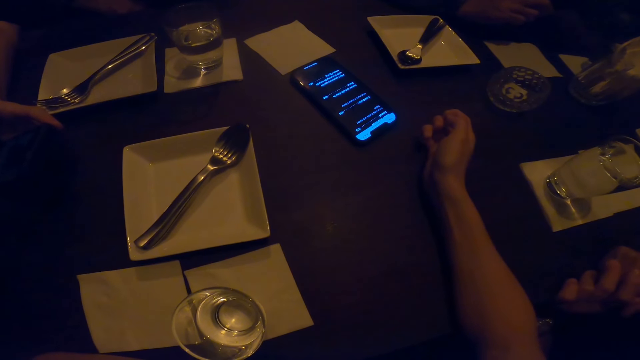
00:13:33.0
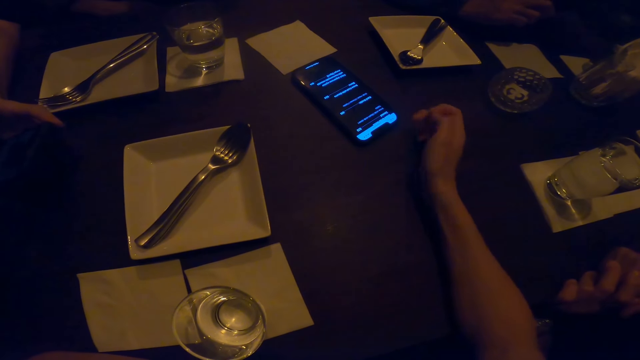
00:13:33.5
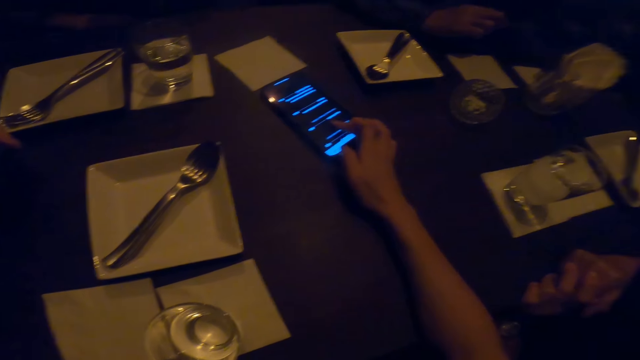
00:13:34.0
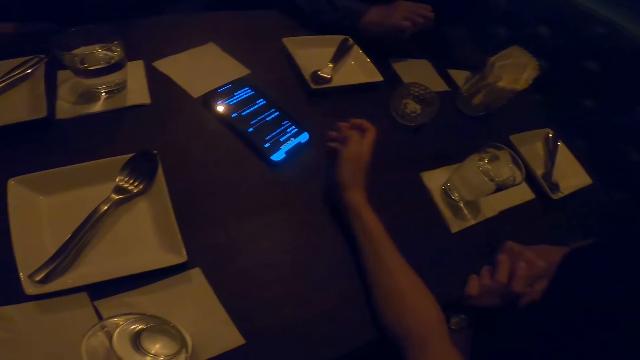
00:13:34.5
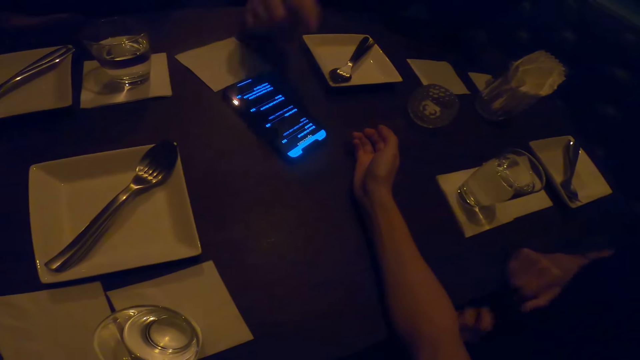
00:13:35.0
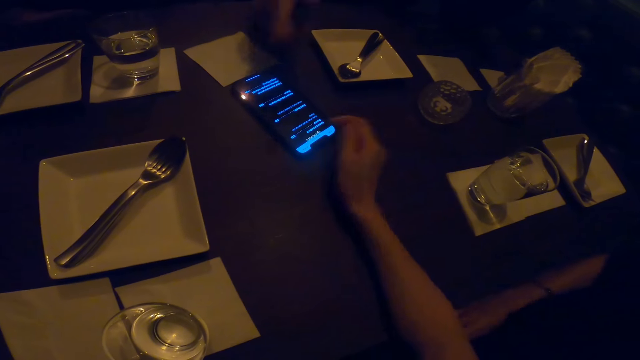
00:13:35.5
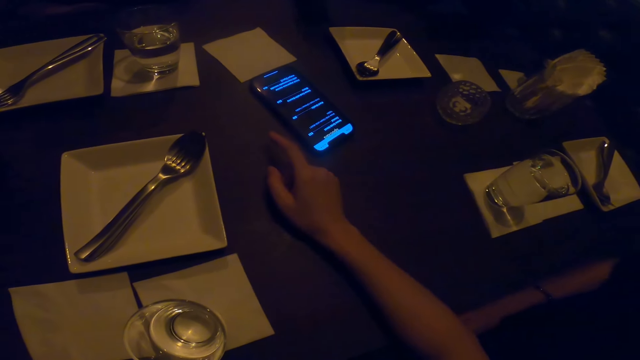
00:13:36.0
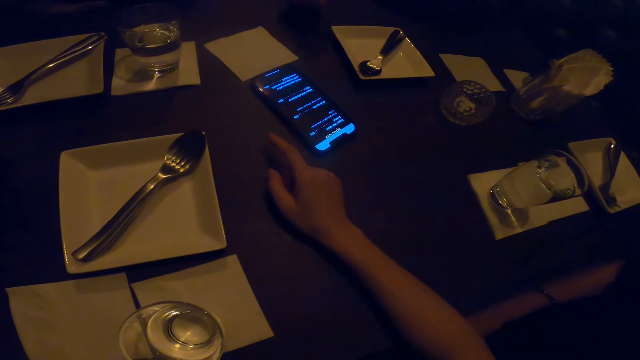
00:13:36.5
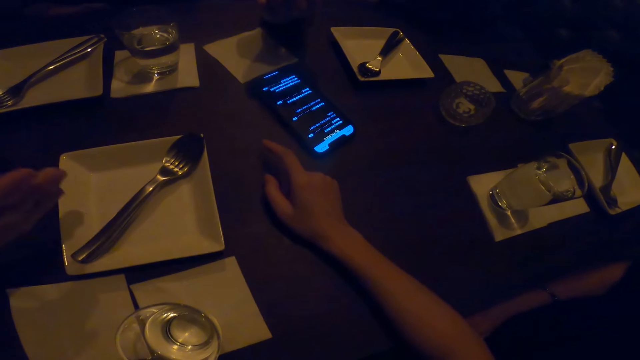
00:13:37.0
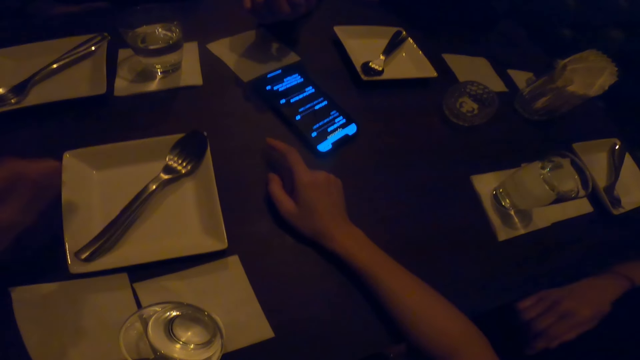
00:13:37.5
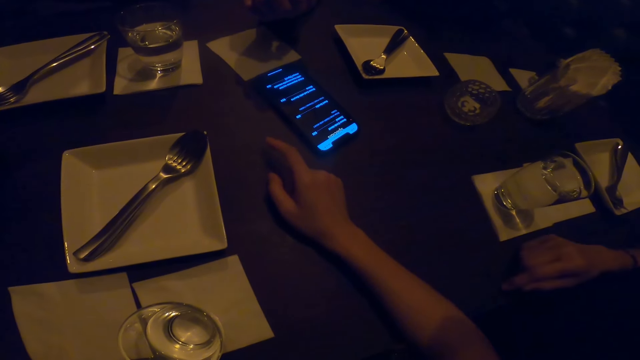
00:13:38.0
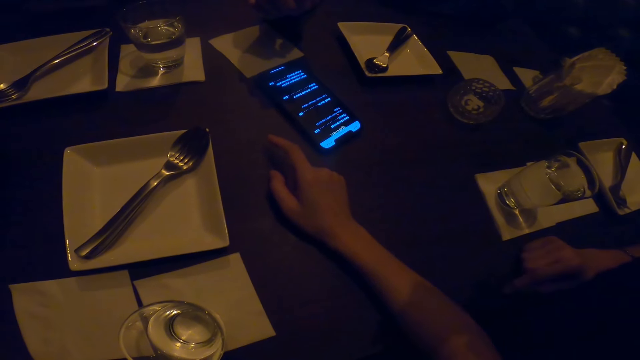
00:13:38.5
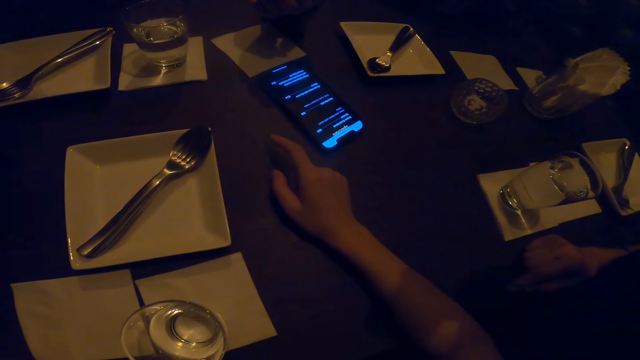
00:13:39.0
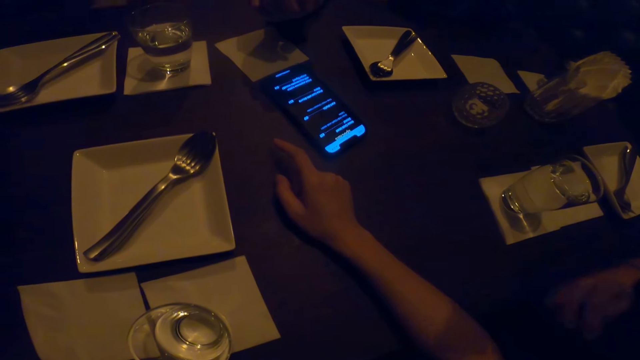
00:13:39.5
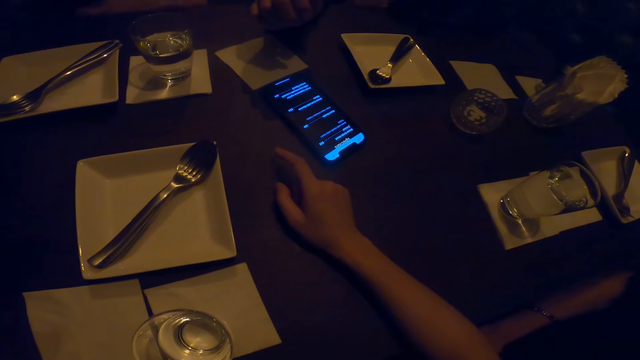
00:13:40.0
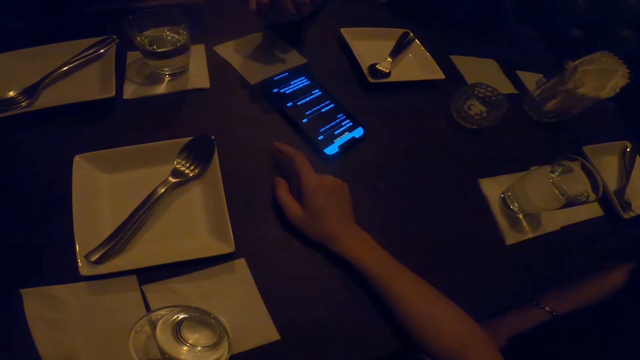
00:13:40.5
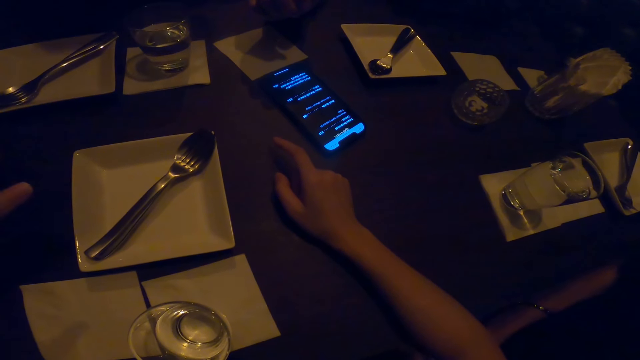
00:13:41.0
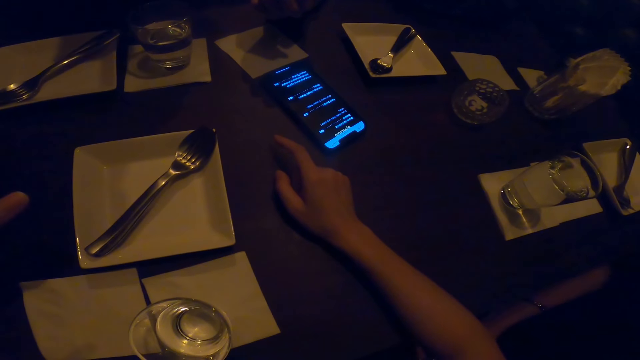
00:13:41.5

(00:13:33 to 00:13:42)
The camera wearer converses with a man.

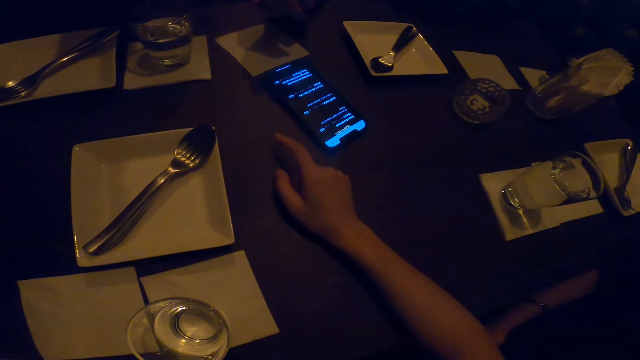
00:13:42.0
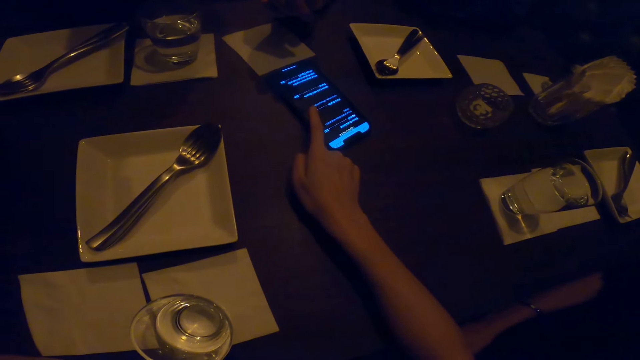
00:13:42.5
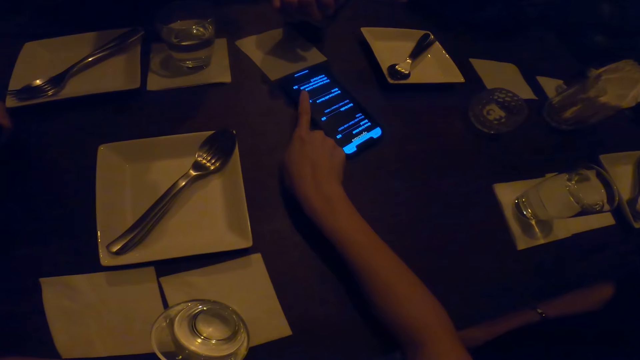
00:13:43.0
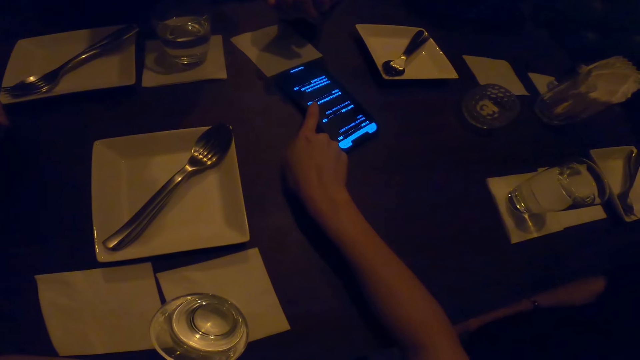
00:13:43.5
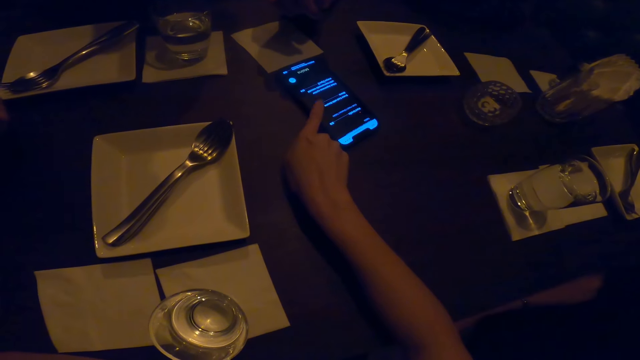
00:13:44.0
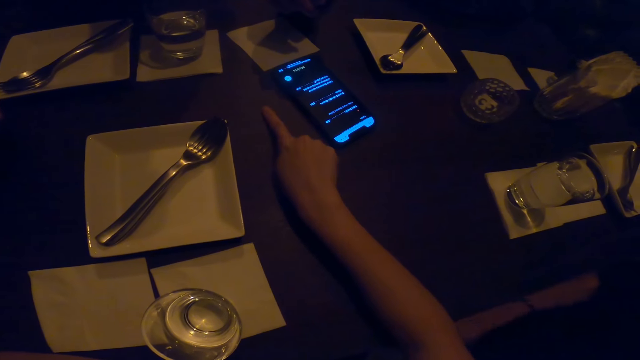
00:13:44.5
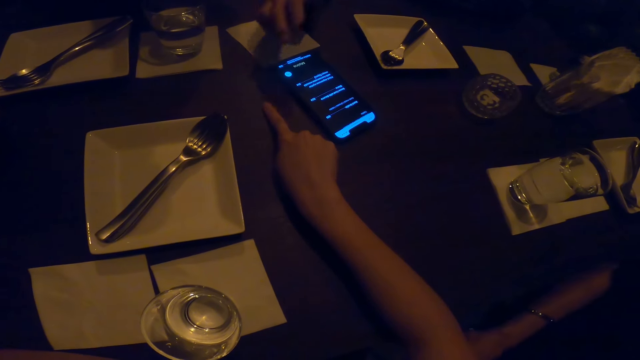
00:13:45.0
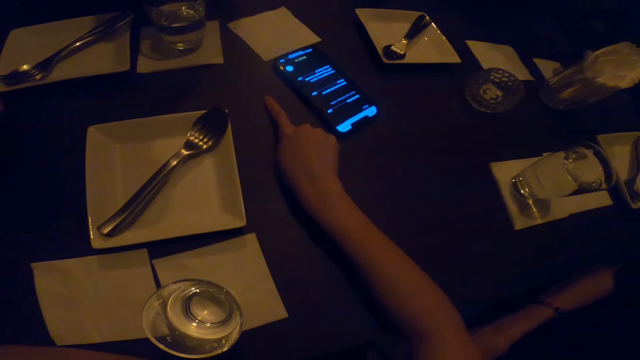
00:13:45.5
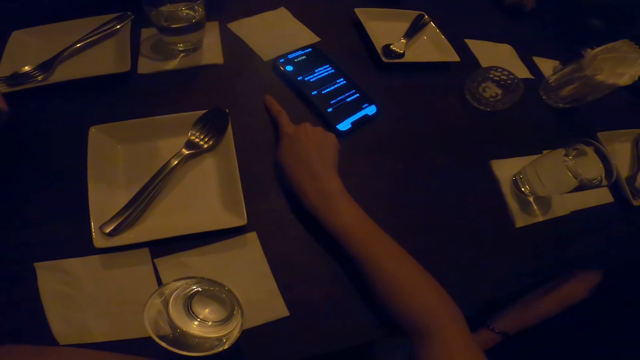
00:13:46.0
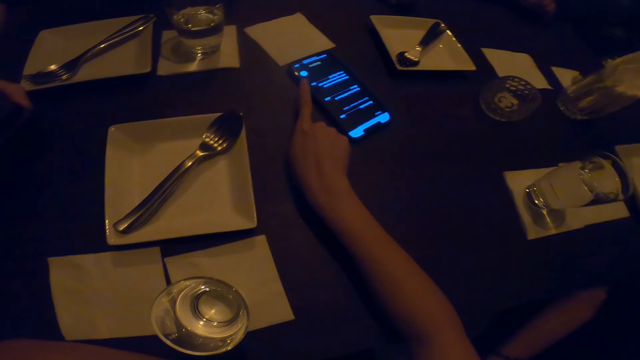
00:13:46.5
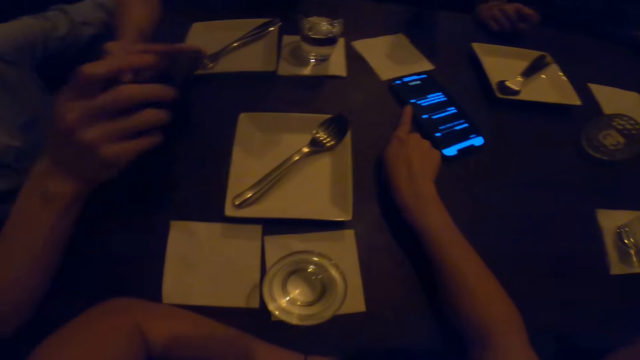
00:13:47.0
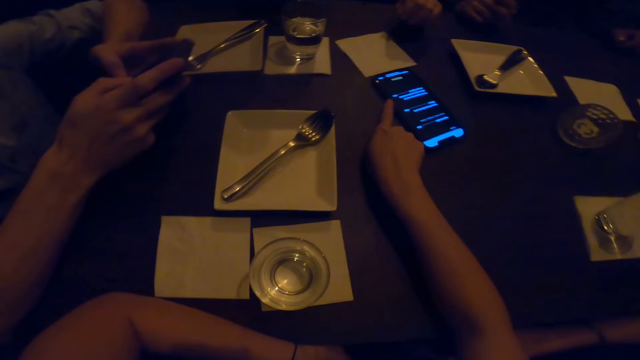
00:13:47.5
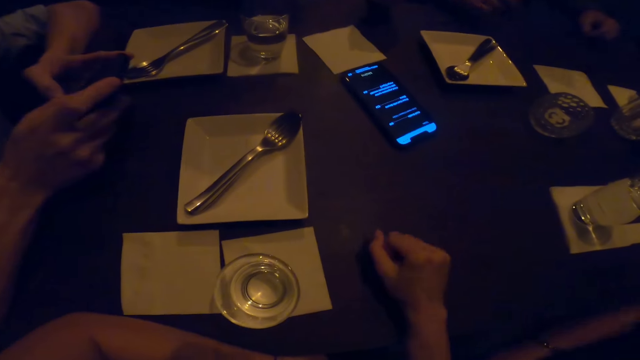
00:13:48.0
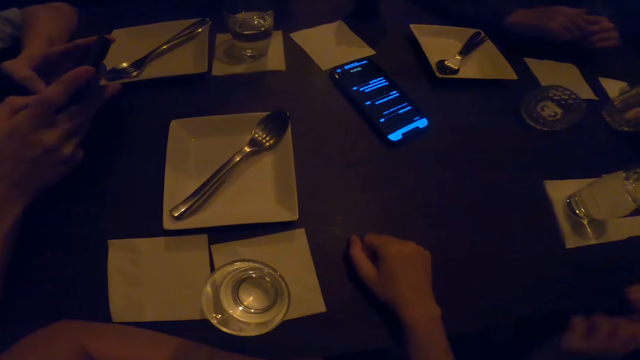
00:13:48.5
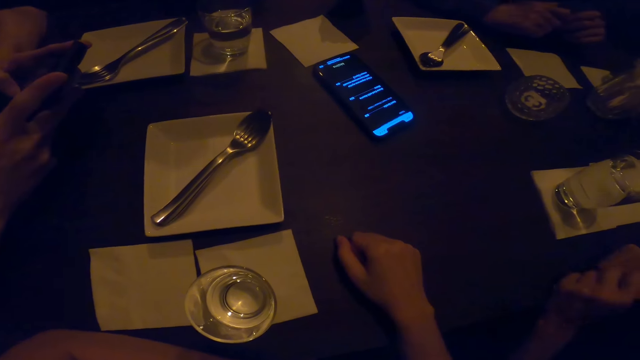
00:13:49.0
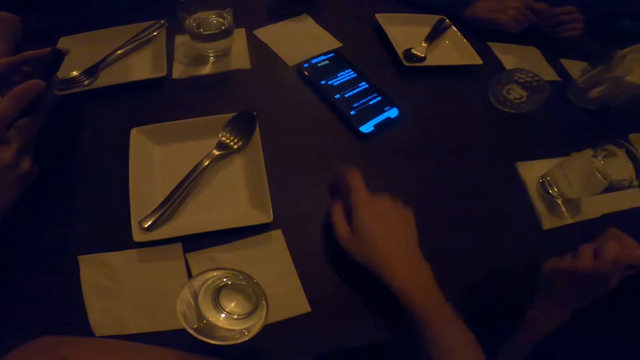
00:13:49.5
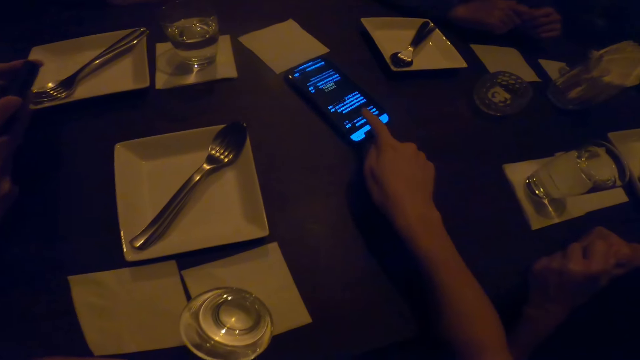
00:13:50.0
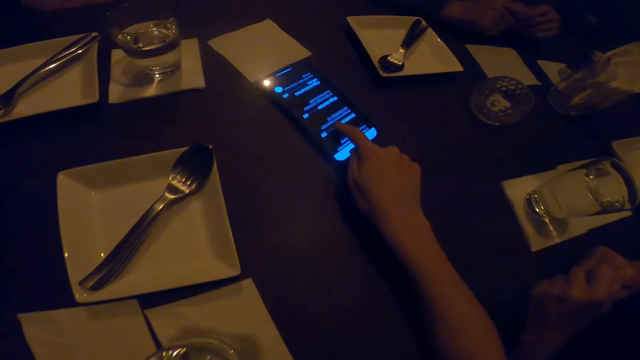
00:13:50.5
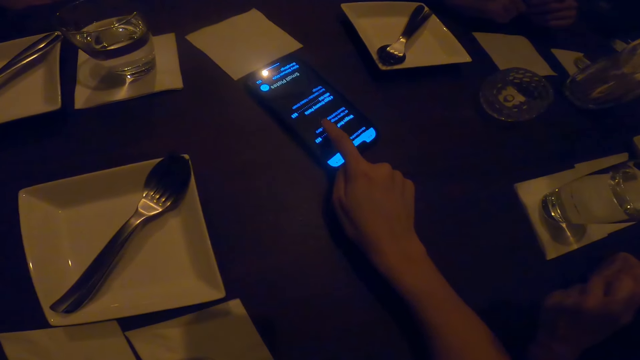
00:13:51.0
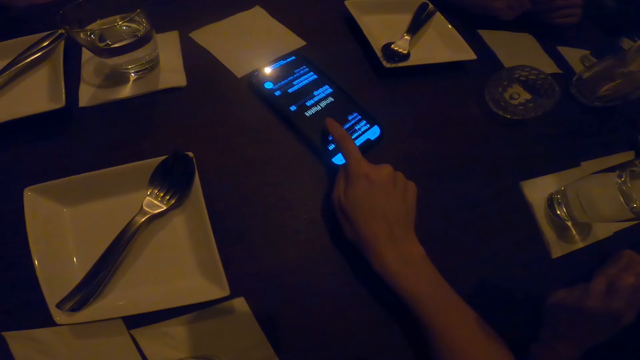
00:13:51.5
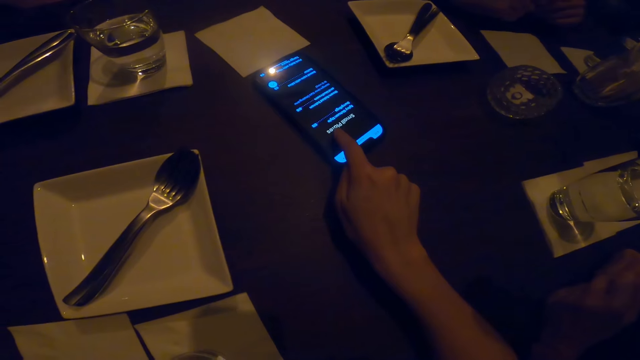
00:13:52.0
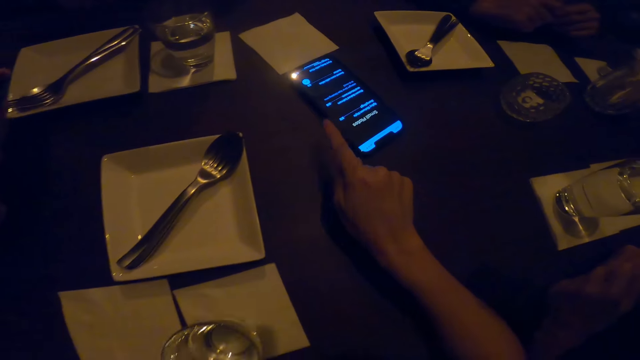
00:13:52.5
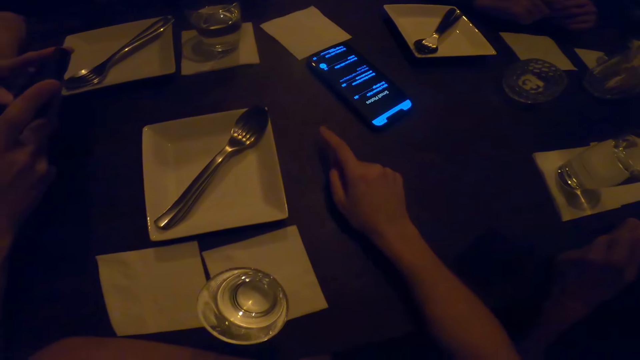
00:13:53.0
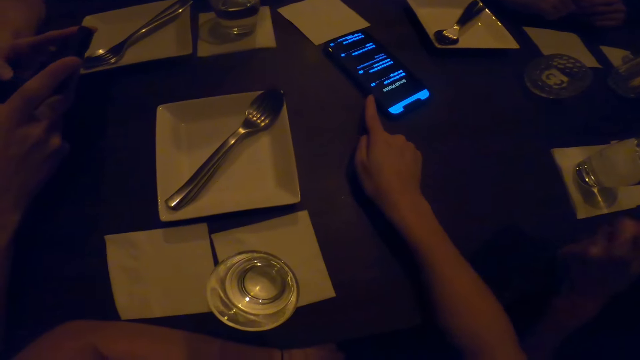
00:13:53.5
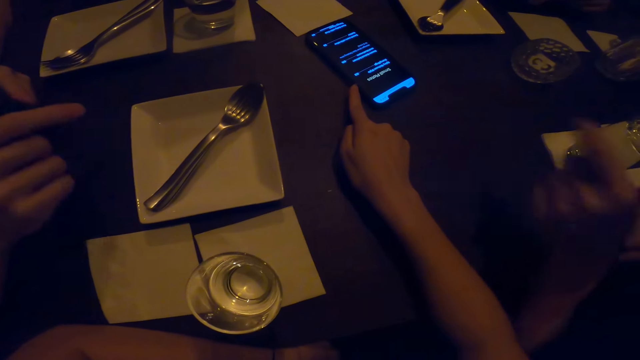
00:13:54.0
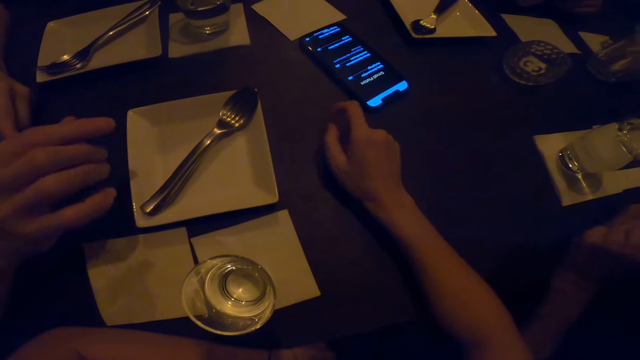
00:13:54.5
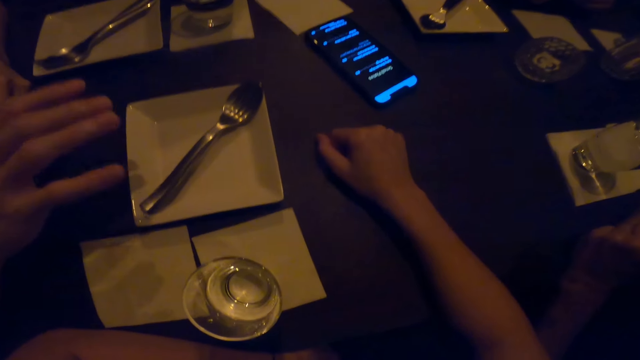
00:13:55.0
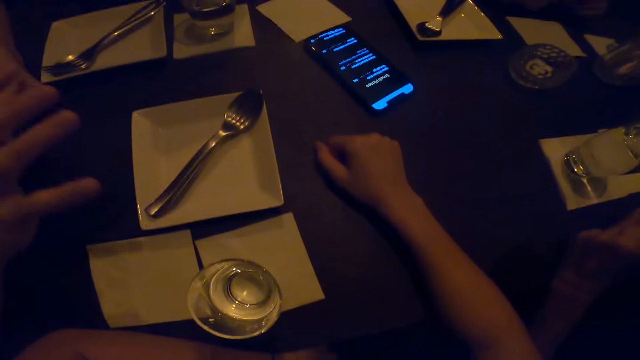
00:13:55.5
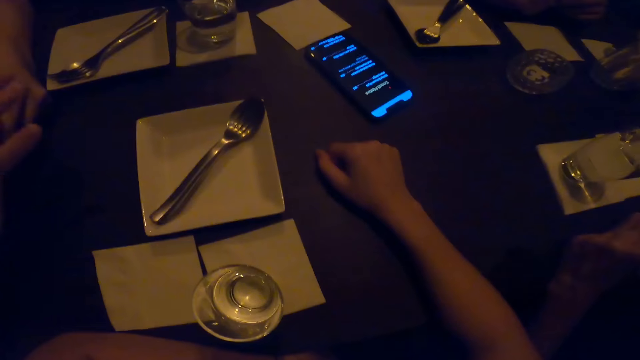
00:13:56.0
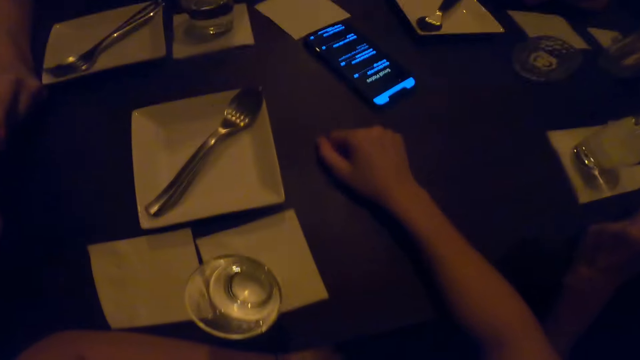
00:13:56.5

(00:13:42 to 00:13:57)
The camera wearer scrolls the phone. They interact with the friends and touch the table. A person uses the phone. The camera wearer swipes the mobile phone. They interact with the friends. The person interacts with the camera wearer.
